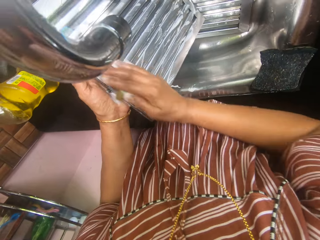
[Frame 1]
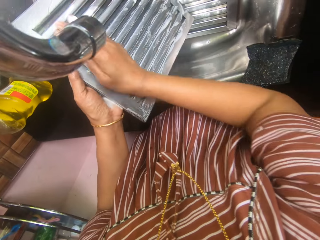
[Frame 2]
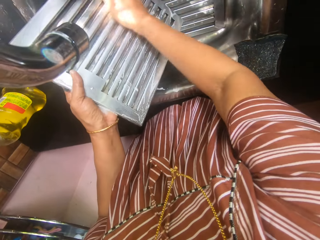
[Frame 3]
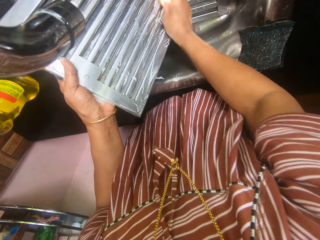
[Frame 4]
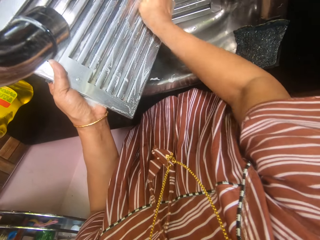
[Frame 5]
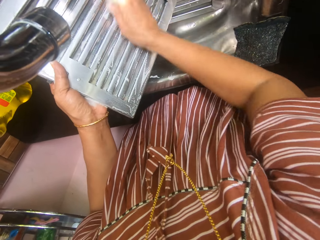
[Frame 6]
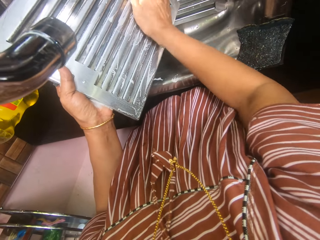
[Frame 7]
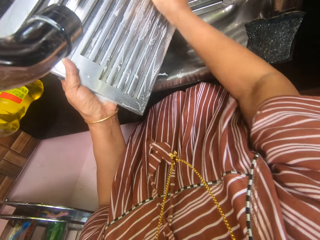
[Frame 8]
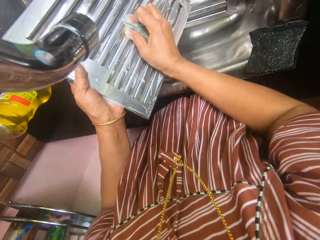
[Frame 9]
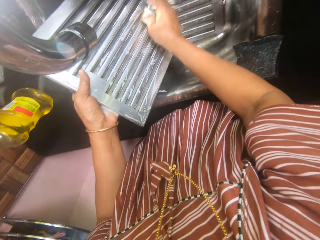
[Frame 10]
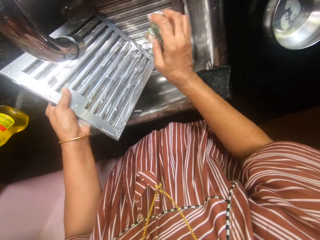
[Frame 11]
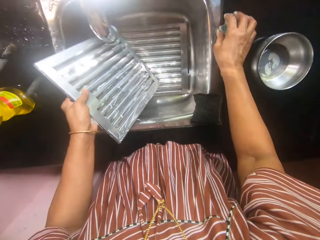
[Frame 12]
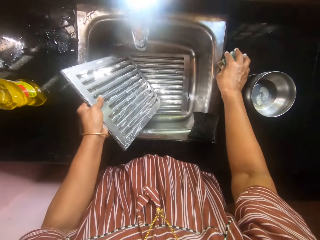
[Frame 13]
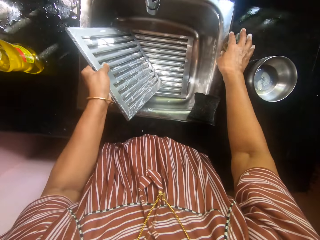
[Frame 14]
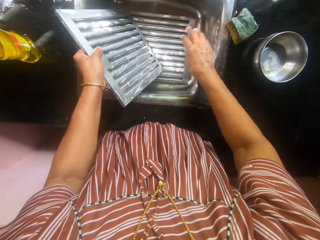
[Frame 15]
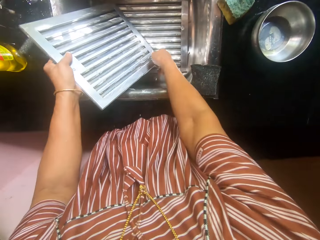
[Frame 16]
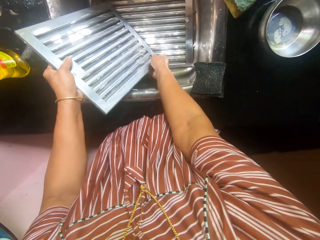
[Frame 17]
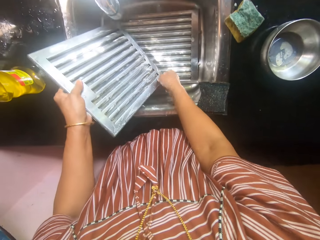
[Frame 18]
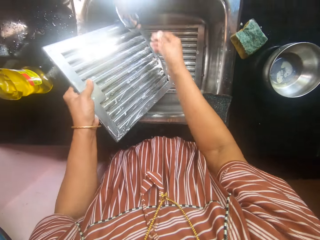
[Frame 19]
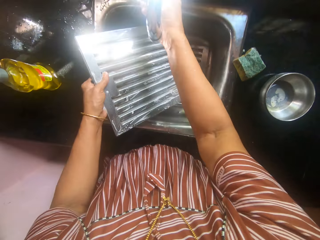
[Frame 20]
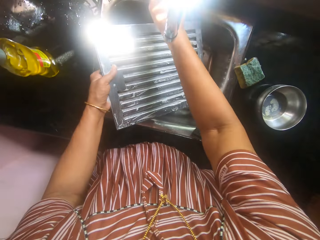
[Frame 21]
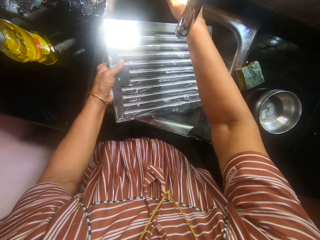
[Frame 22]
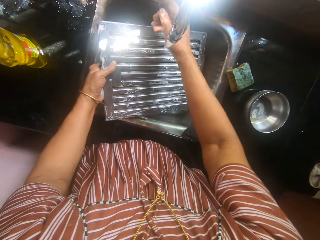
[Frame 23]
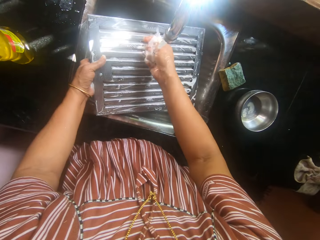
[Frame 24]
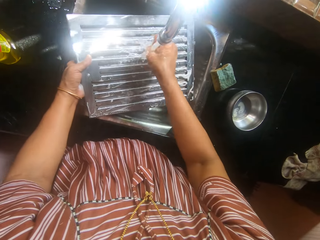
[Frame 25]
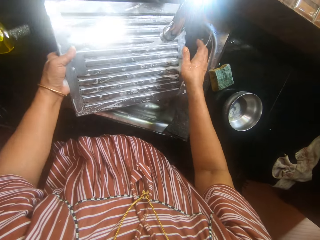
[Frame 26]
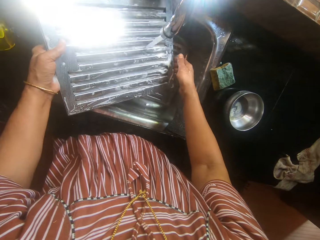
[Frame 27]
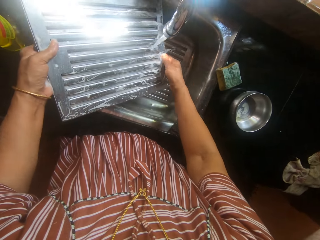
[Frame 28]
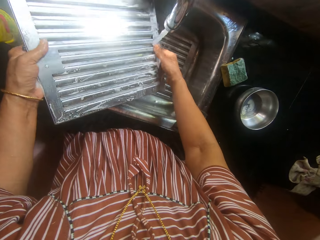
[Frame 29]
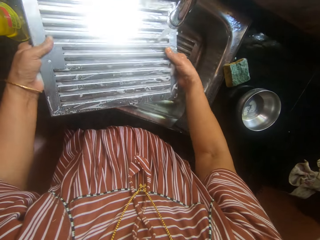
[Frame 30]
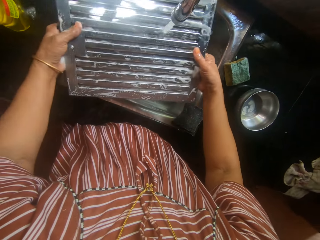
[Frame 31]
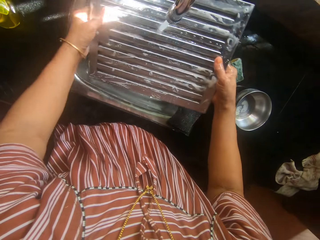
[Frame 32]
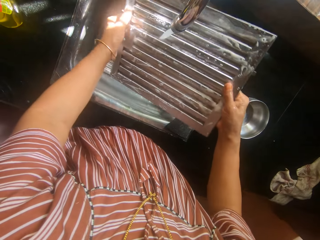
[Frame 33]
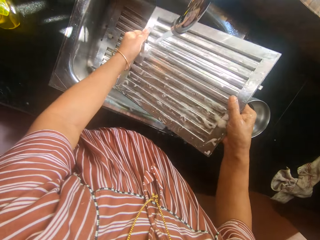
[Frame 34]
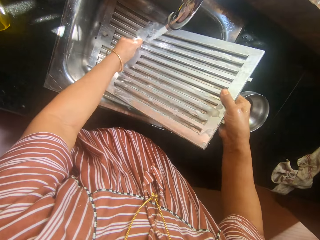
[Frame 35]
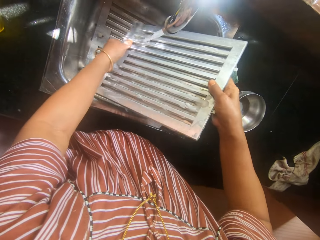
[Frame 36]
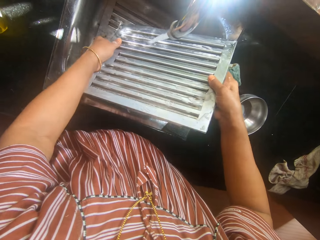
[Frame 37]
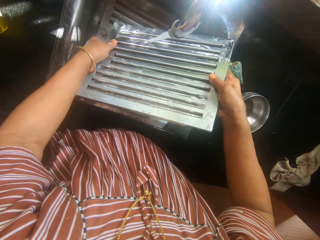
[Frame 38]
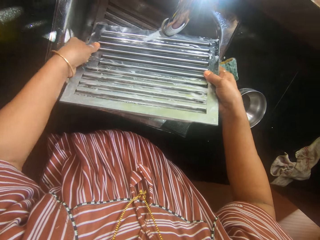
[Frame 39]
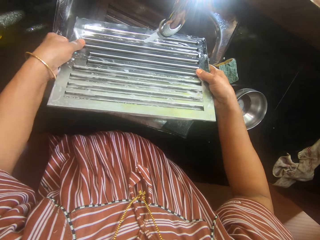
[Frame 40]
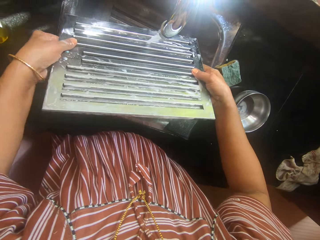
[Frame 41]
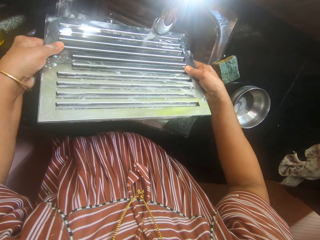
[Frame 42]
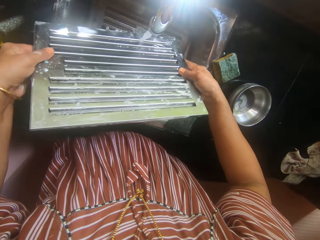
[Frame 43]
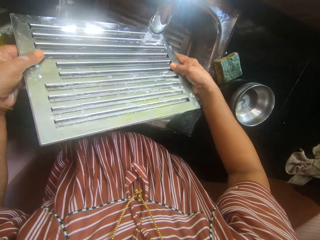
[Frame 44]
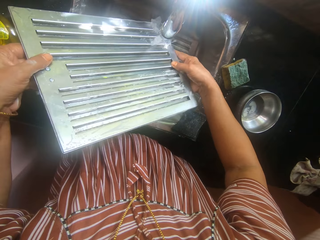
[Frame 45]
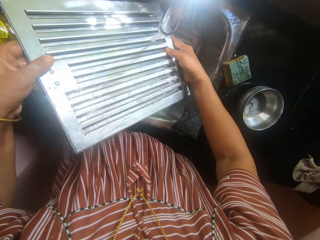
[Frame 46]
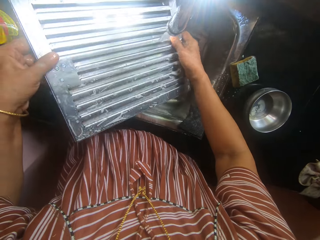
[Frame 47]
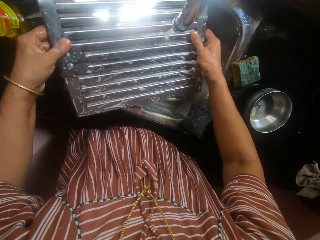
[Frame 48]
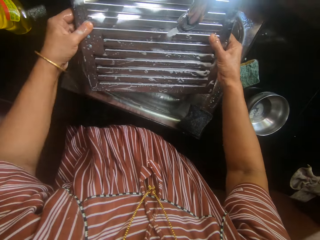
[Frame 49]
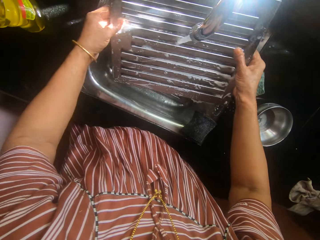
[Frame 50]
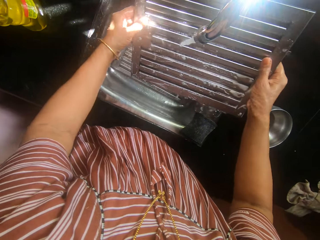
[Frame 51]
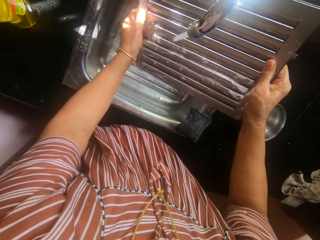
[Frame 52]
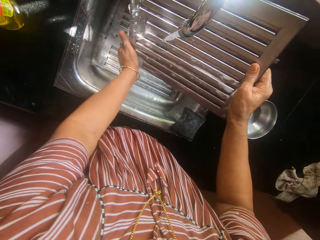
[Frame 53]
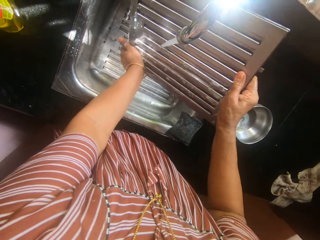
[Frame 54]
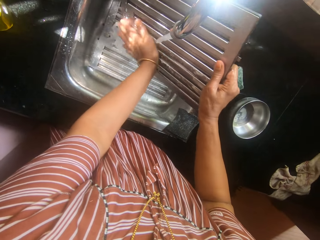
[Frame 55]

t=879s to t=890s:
The camera wearer drops the foam sponge on the slab beside the sink with her right hand. She opens the tap on the sink by its handle with her left hand. She rinses the hood filter in the sink.

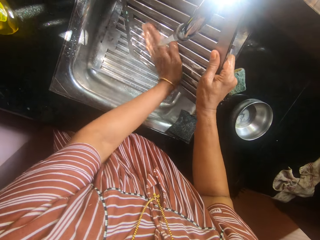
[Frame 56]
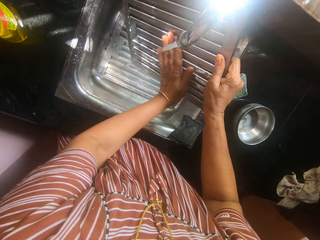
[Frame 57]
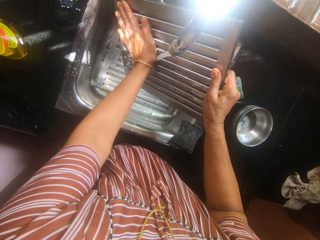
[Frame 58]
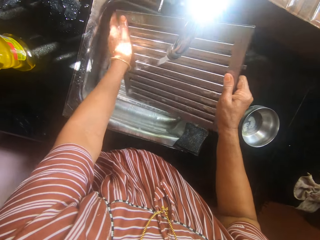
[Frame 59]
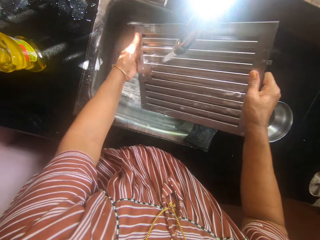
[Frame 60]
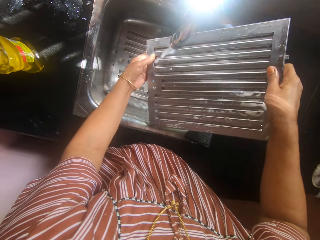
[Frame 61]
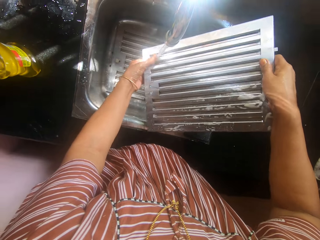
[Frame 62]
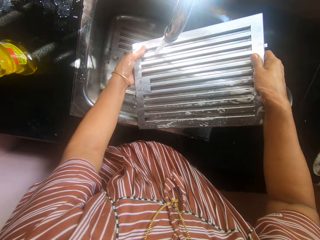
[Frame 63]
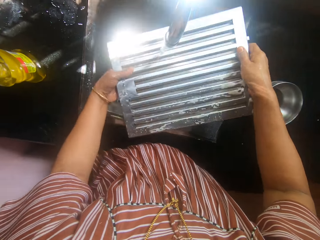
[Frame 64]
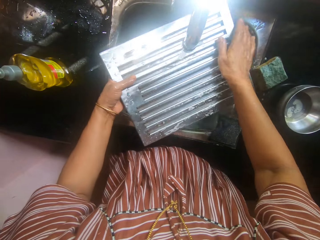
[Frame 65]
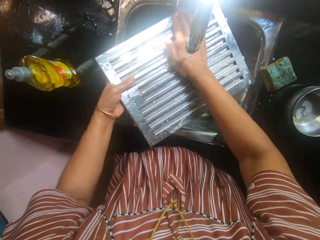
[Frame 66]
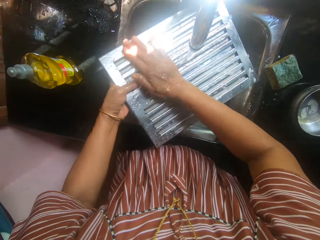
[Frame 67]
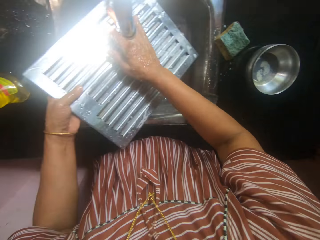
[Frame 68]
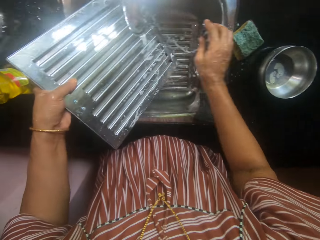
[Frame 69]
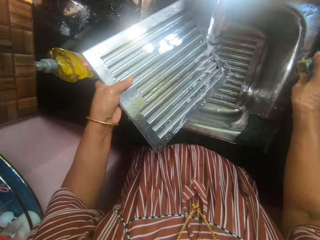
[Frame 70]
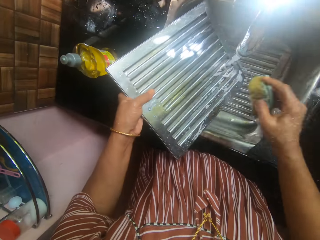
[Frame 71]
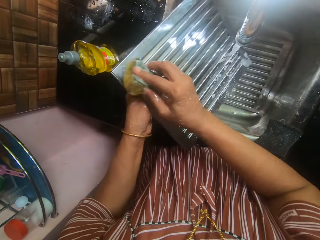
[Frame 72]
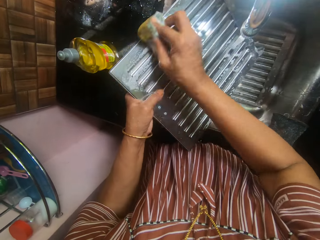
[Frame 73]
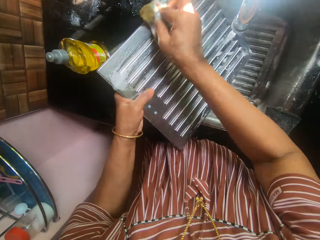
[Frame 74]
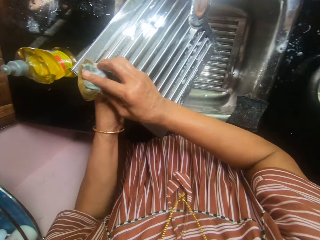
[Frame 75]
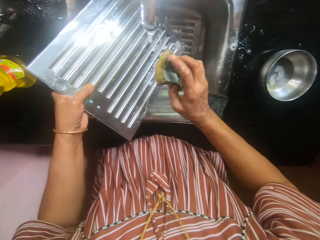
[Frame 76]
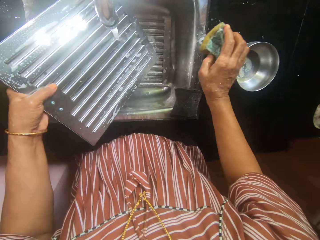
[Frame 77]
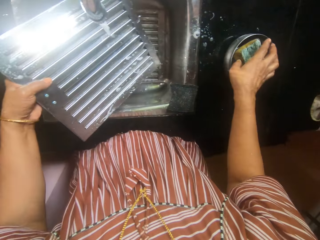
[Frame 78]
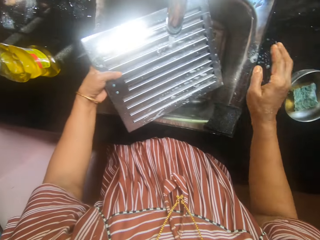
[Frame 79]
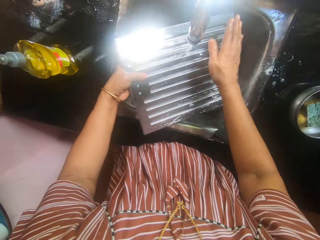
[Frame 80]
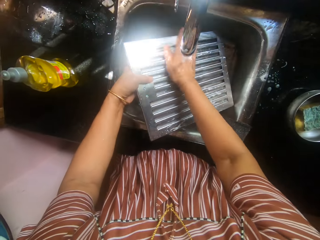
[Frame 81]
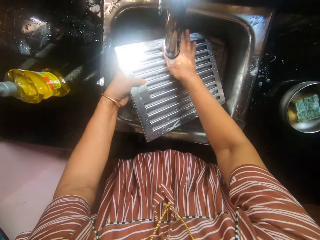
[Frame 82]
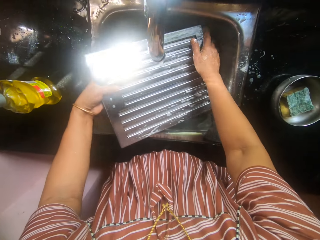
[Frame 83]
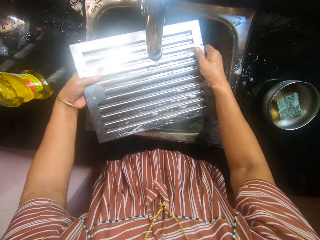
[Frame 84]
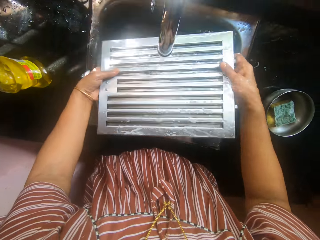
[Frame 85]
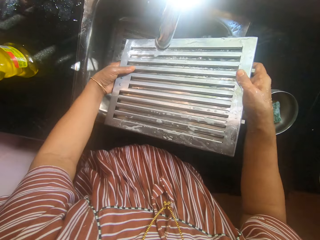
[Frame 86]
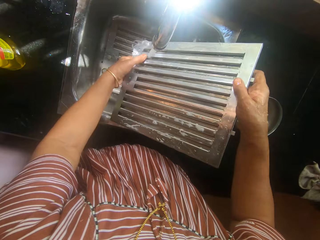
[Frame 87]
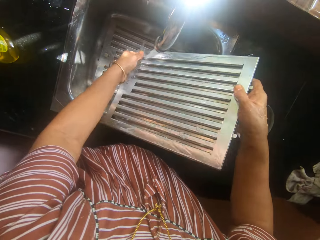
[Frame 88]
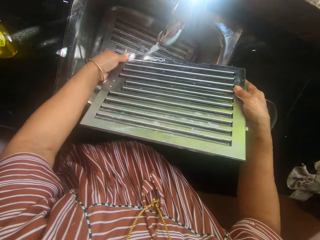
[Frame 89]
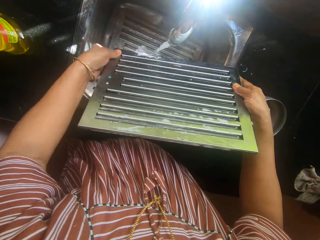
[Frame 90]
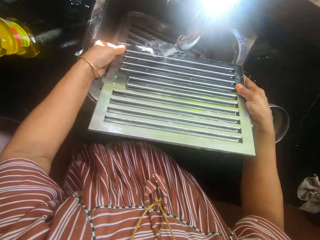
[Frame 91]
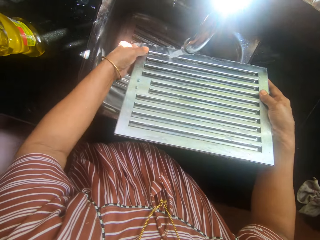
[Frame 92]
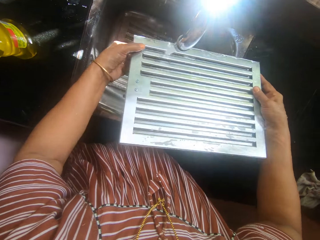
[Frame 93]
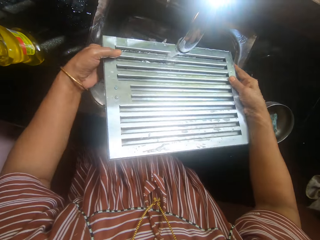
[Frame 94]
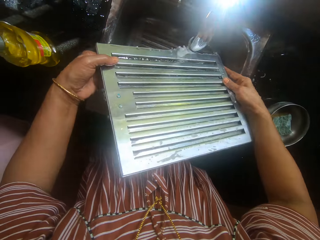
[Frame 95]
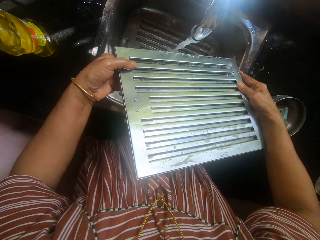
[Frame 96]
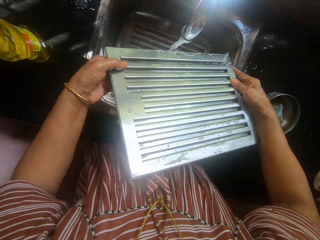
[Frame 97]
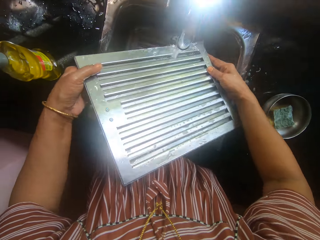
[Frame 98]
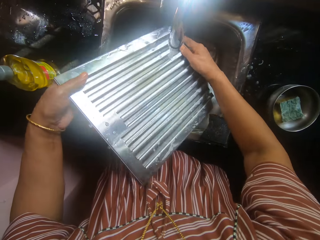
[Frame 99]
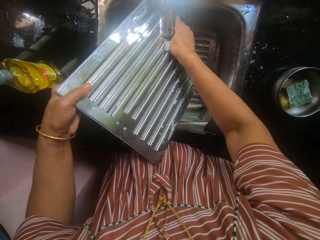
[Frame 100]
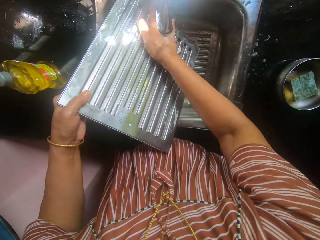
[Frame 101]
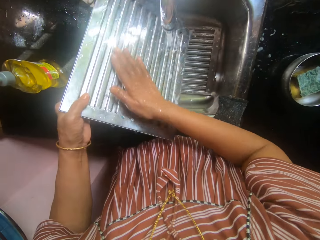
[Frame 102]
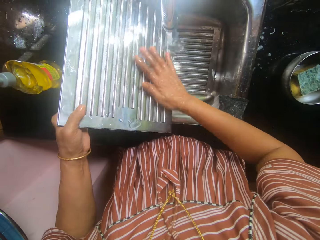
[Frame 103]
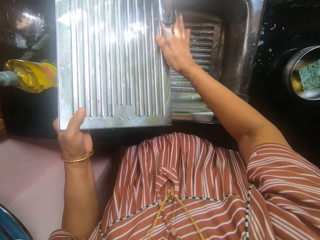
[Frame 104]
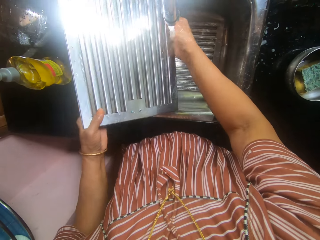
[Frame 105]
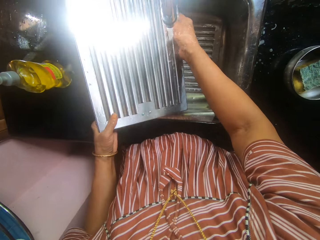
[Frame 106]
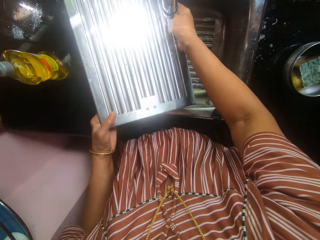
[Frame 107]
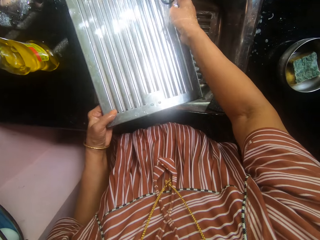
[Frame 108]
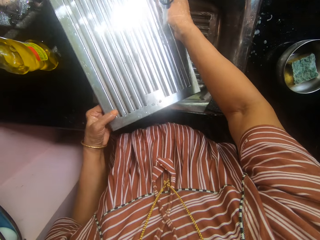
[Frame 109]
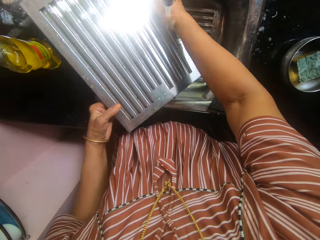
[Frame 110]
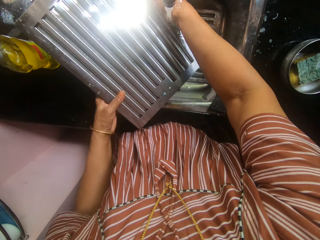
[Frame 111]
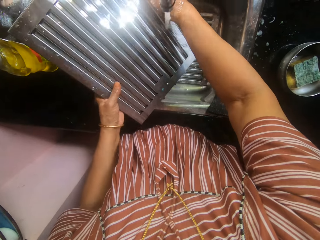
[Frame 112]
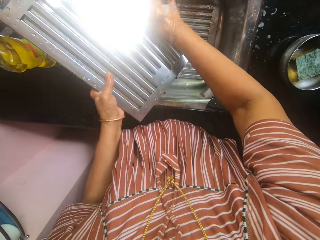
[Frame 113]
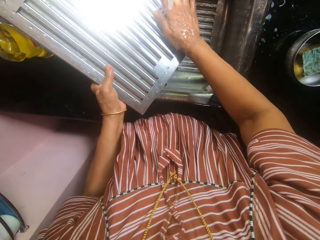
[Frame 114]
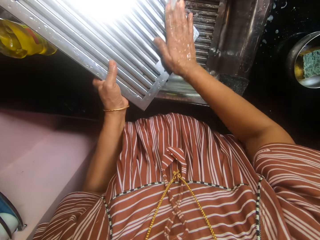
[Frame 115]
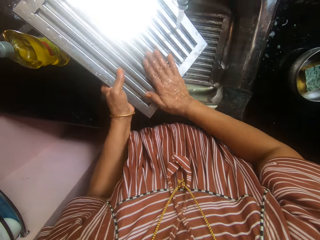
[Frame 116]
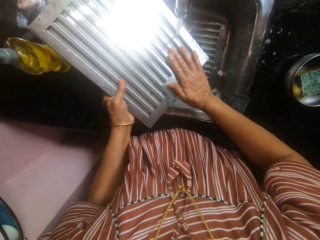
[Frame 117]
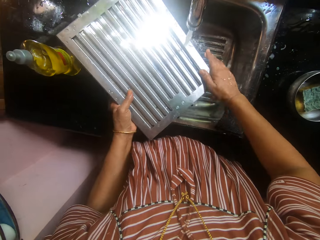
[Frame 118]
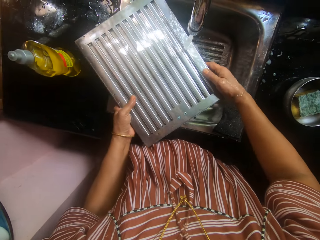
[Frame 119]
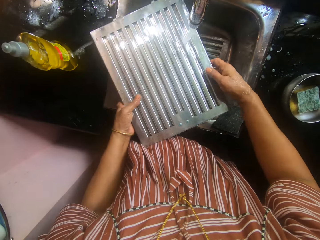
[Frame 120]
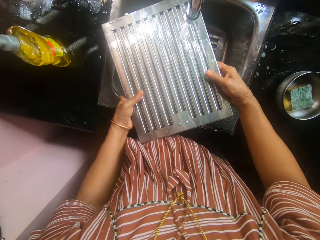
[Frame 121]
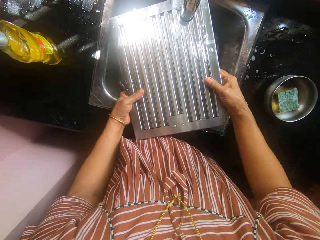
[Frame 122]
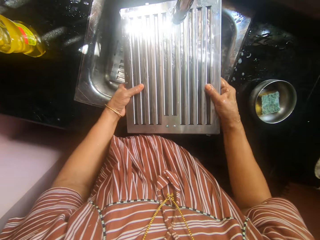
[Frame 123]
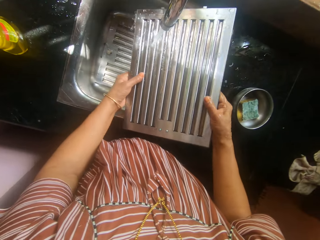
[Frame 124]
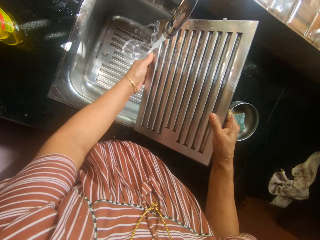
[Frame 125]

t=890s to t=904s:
The camera wearer picks the foam sponge from the slab with her right hand. She washes the serrated metal in the sink with the foam sponge in her right hand. She drops the foam sponge in her right hand in a stainless plate on the slab. She rinses the serrated metal in the sink.
